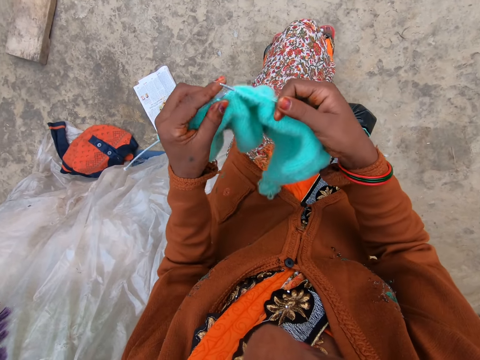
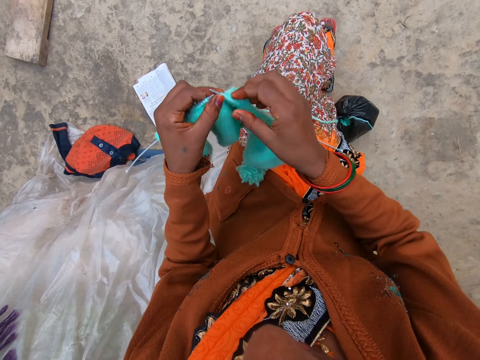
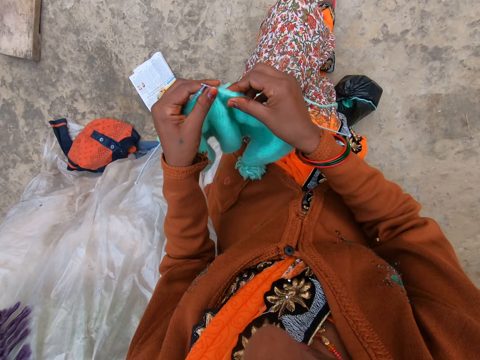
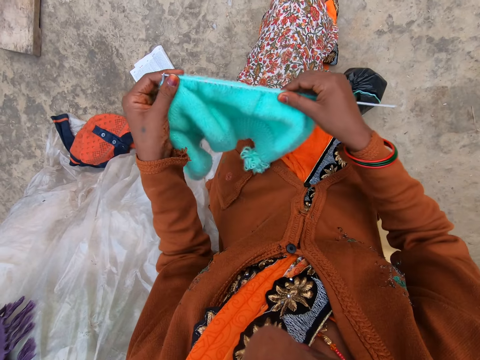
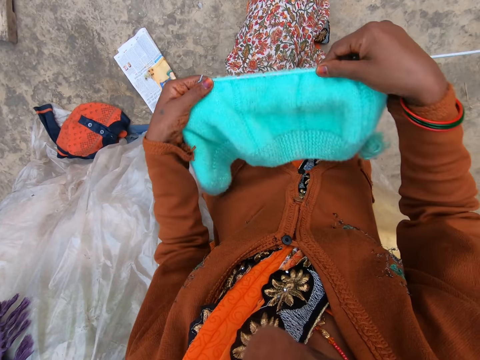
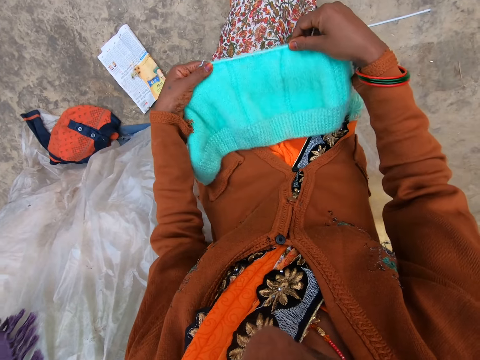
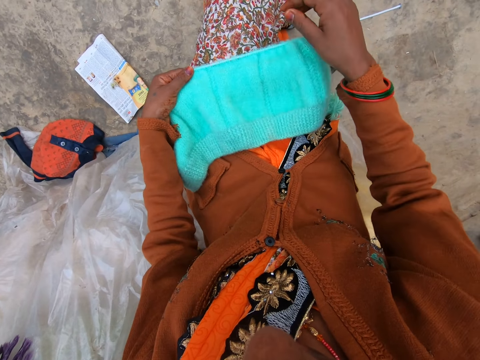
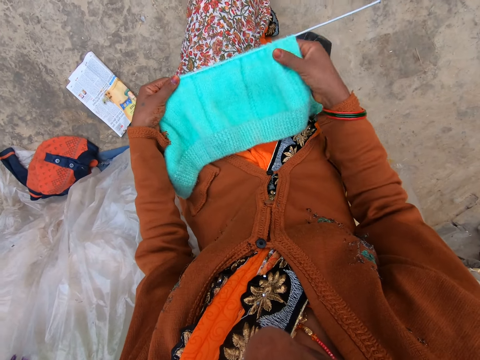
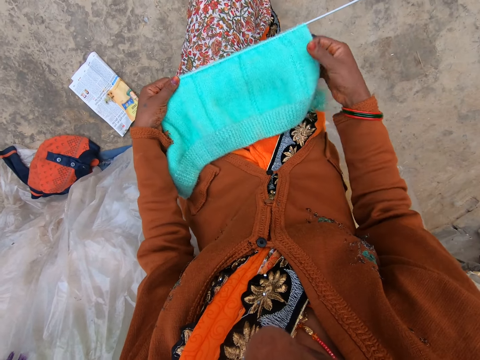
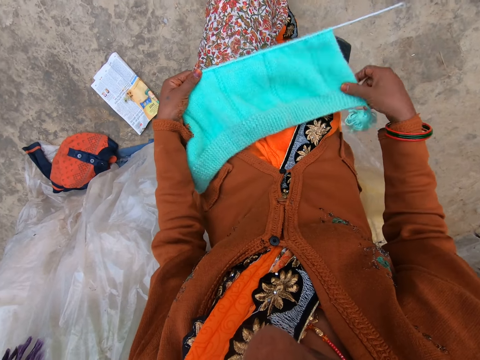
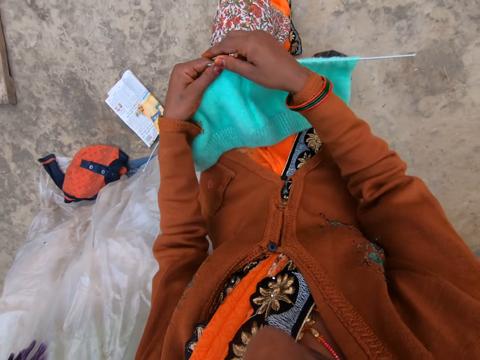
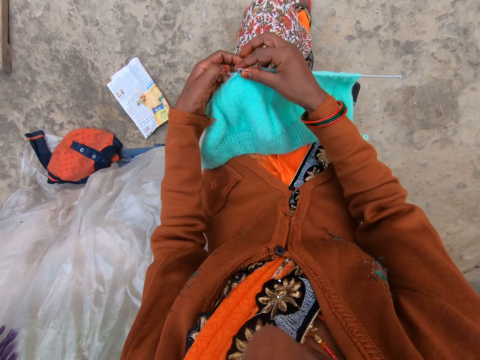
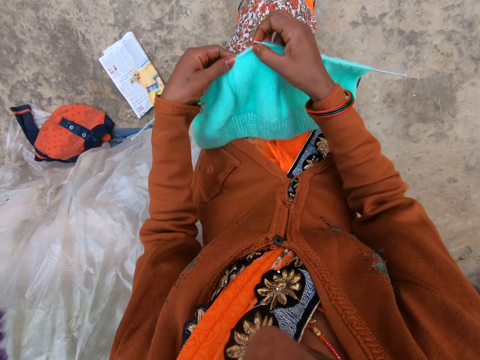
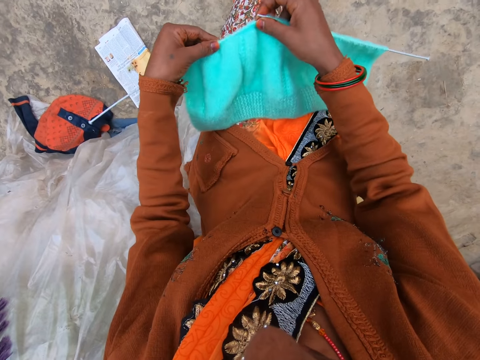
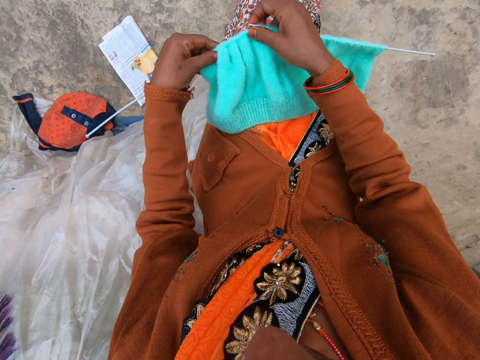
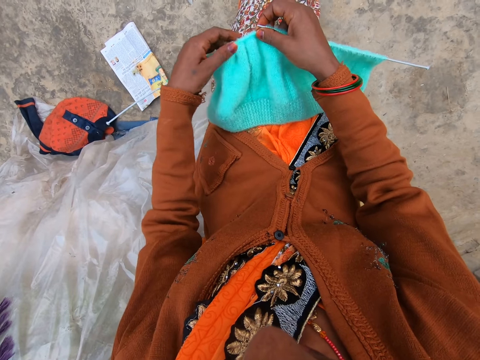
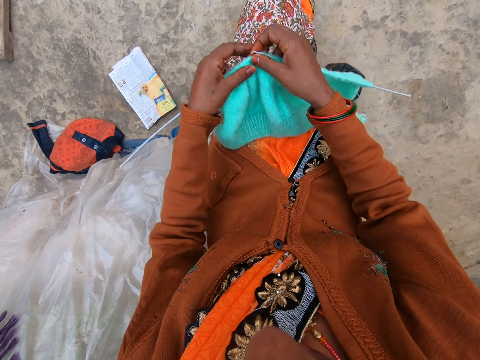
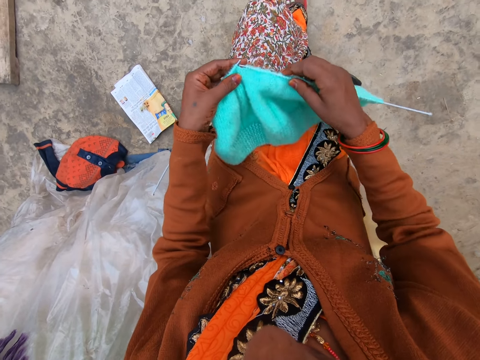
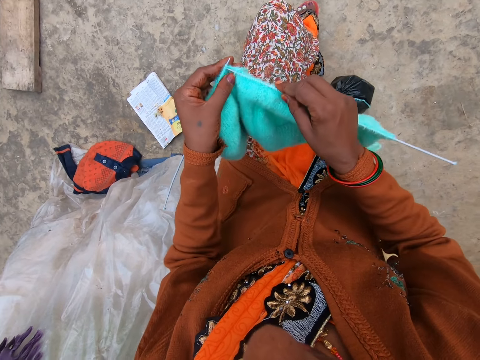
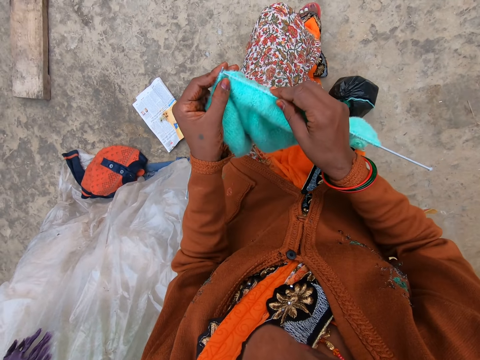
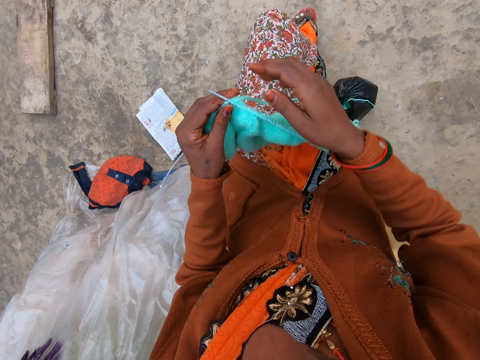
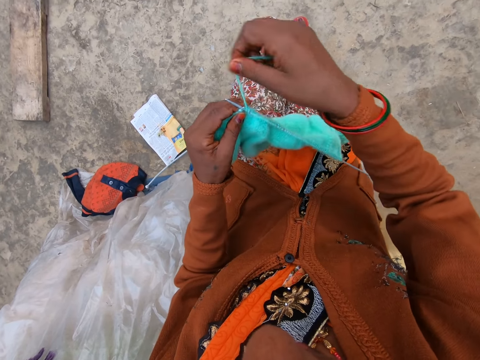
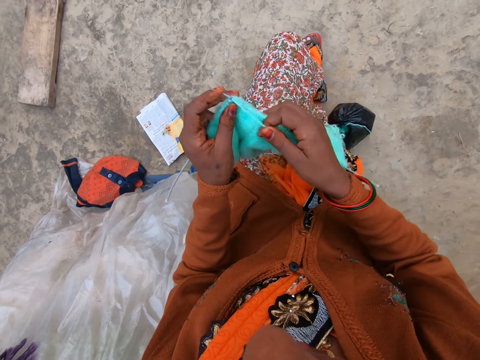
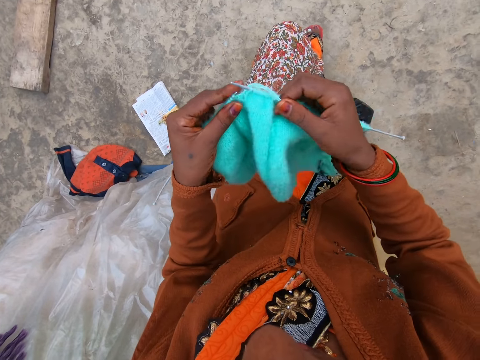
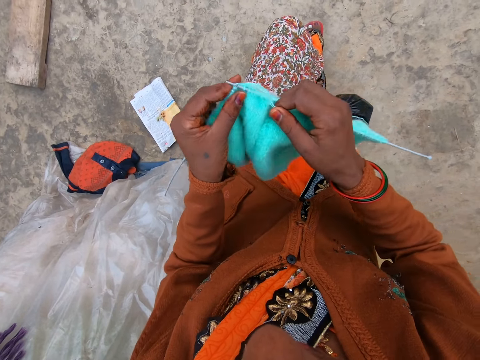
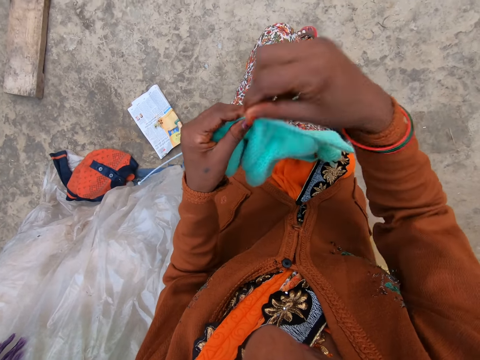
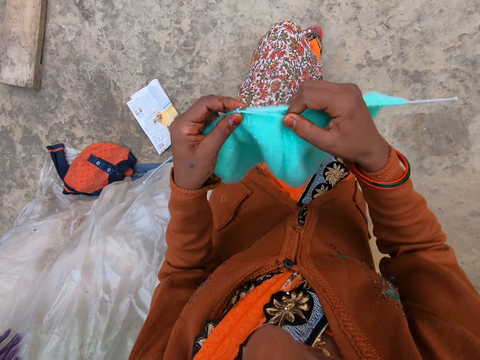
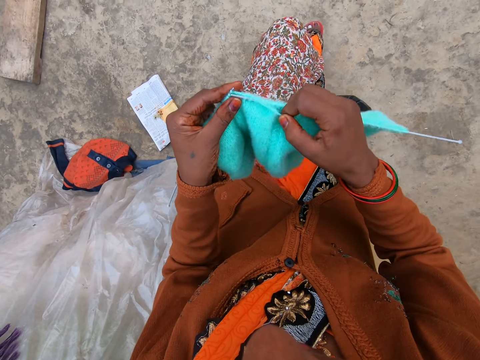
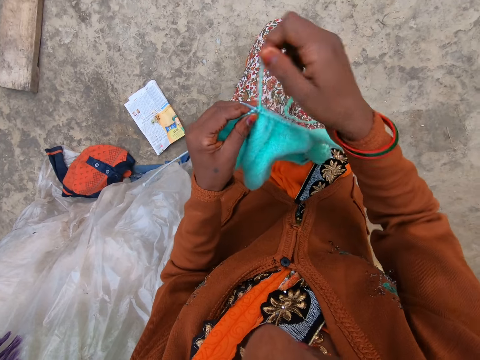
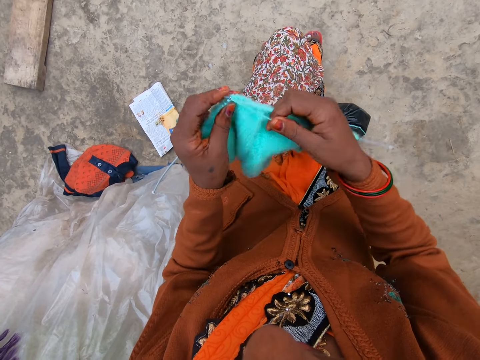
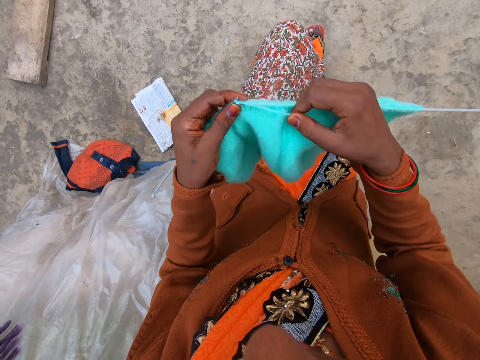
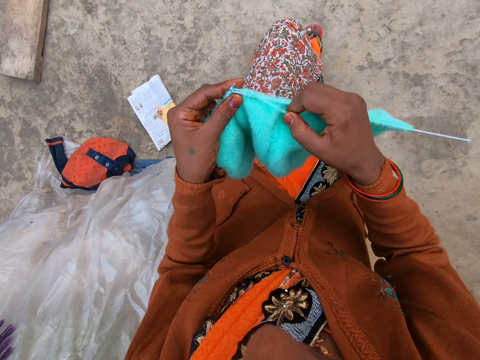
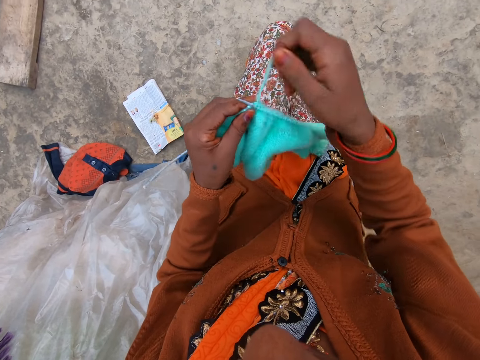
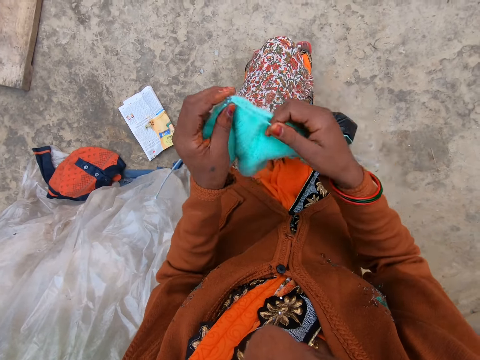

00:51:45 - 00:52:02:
The camera wearer pulls a knitted fabric on the needle. She places the knitted fabric on her lap. She lifts the knitted fabric from her lap. She adjusts the fabric. She pulls the knitted fabric on the needle. She knits the yarn.

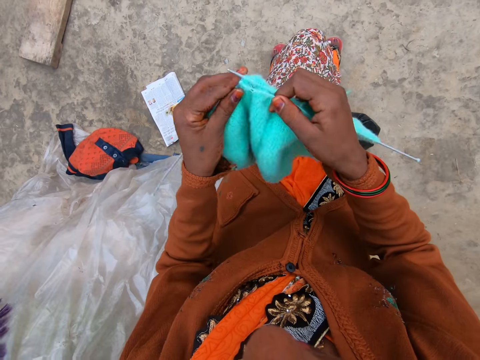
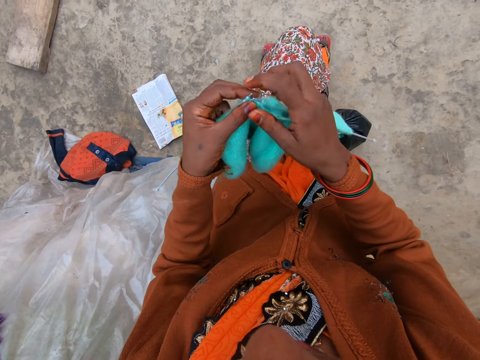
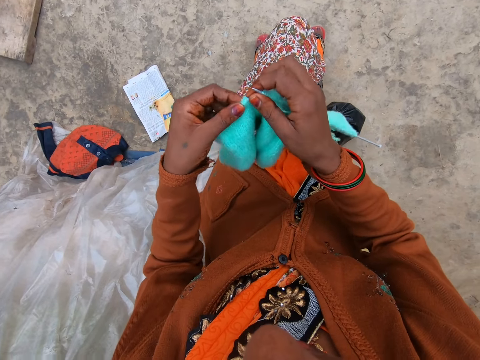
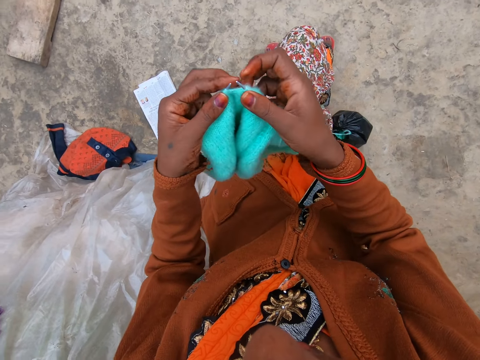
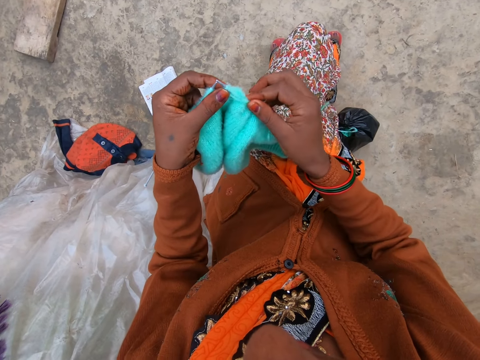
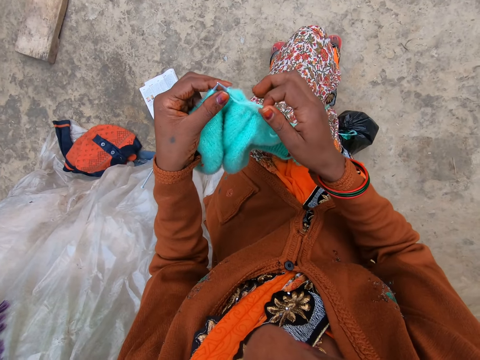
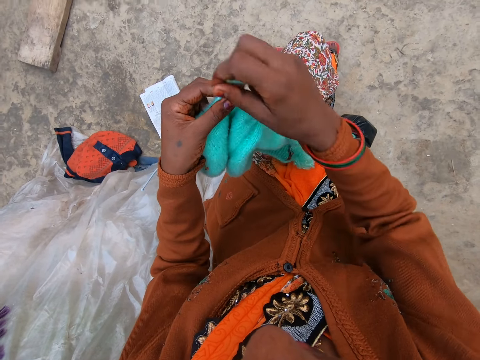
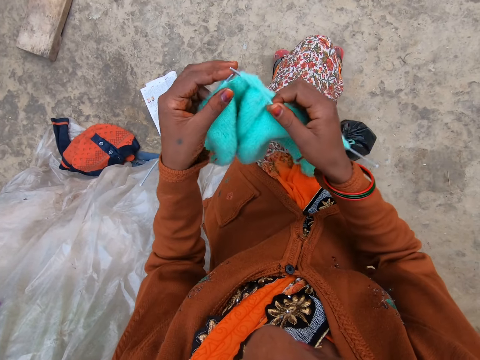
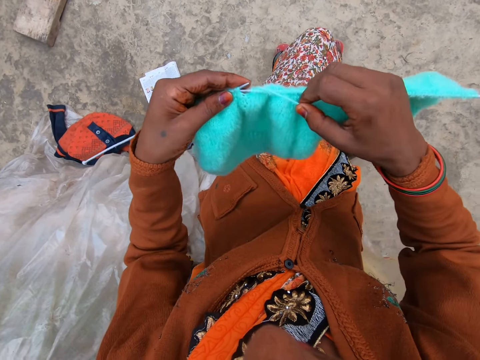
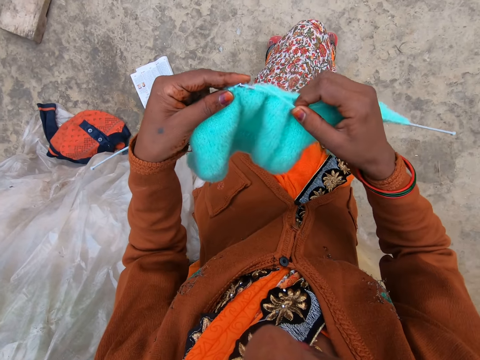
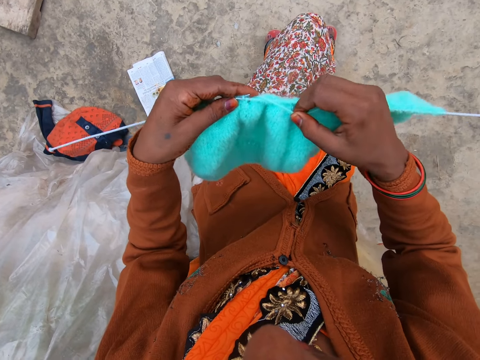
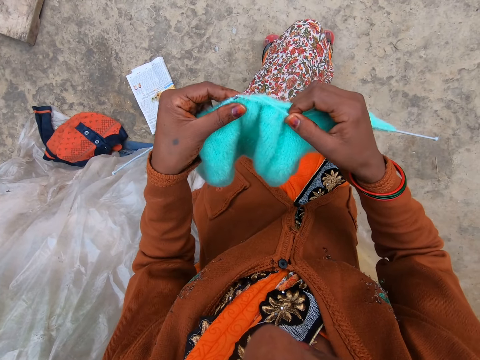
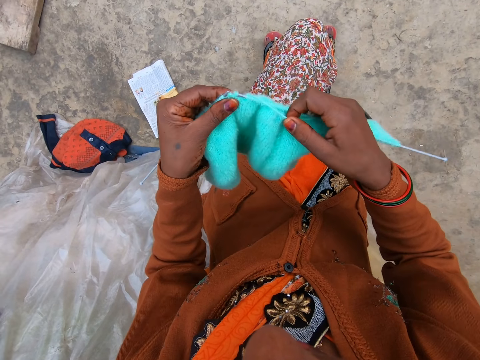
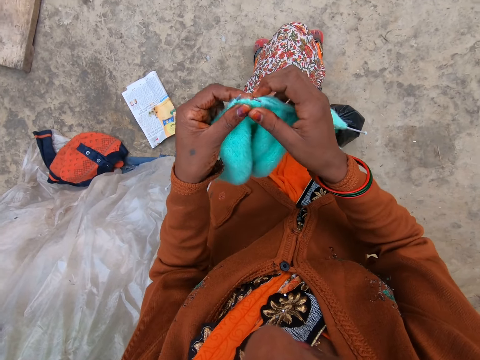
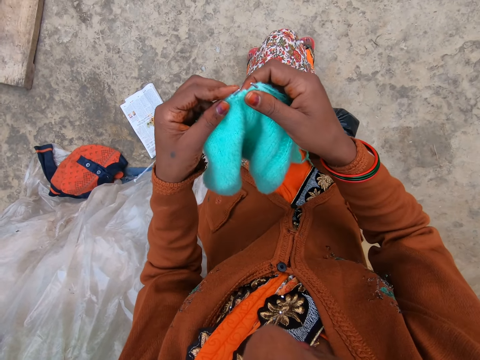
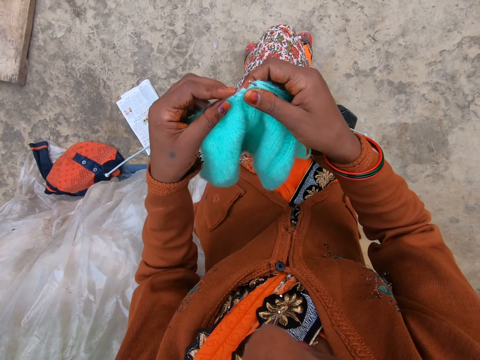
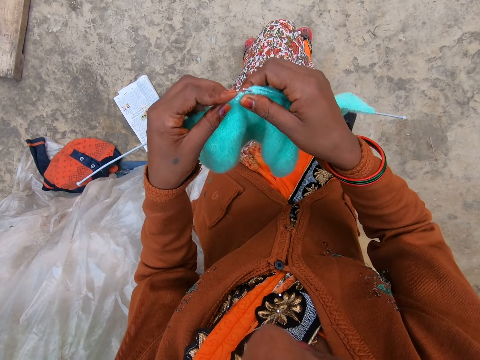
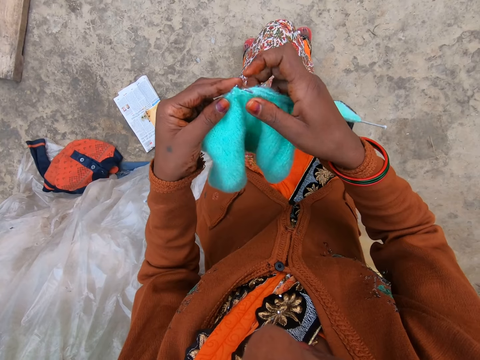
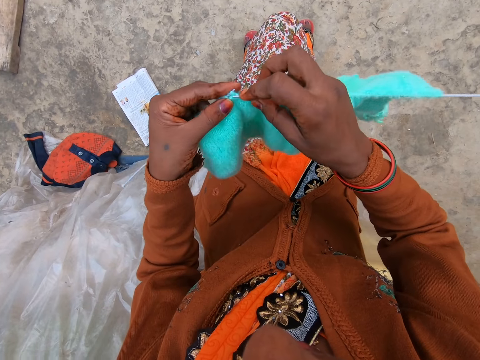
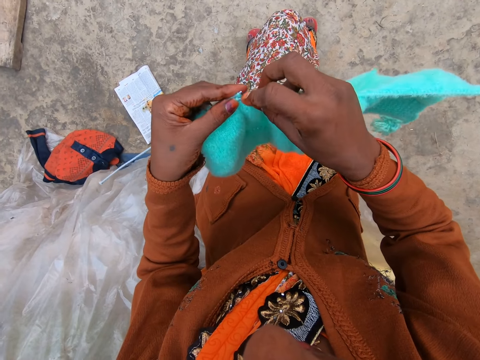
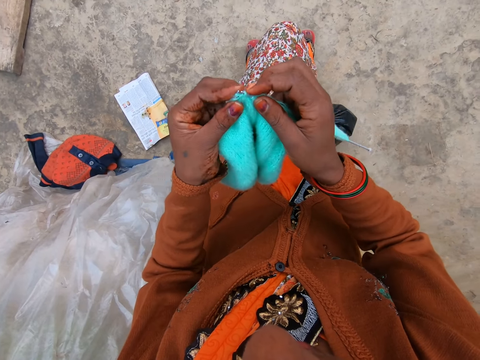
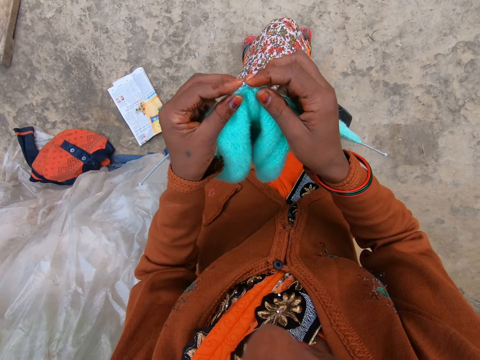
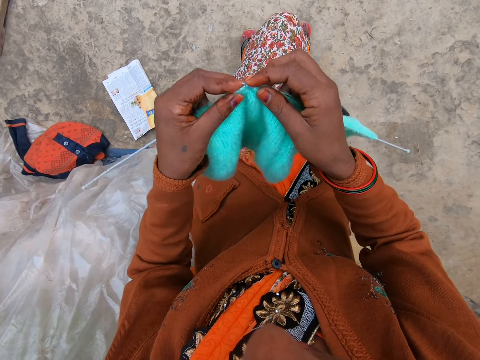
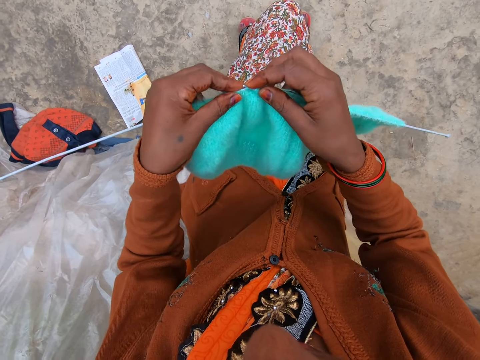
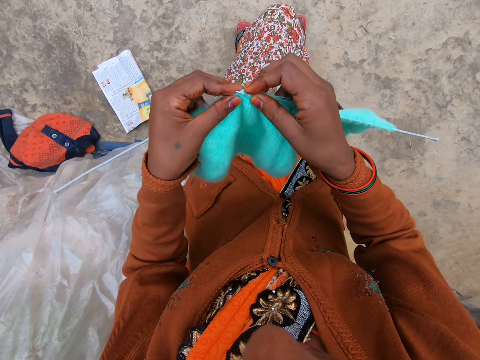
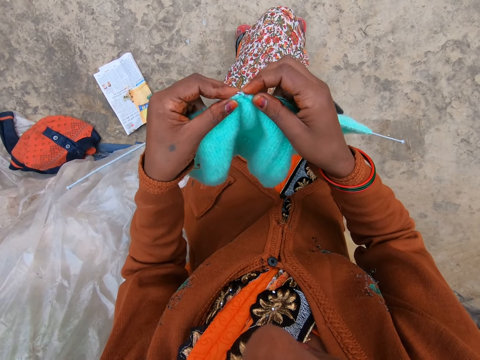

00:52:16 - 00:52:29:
The camera wearer places the needle on her lap. She knits.
